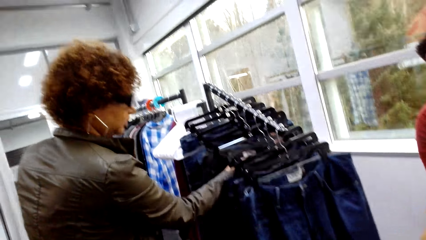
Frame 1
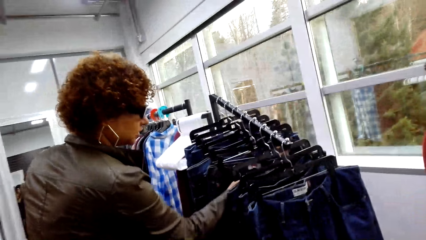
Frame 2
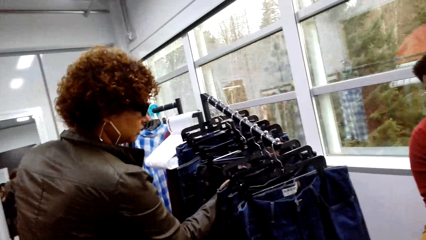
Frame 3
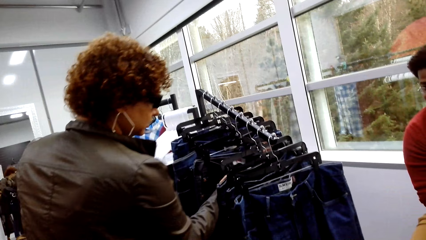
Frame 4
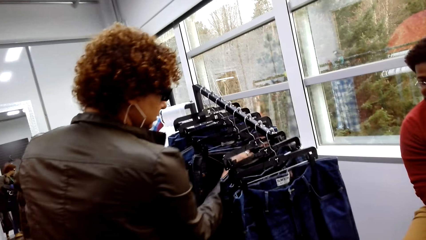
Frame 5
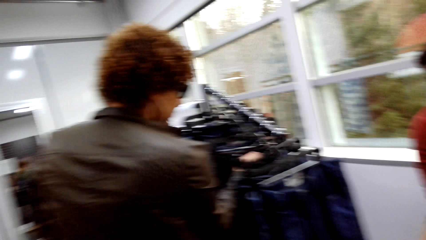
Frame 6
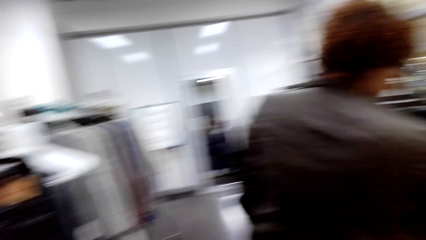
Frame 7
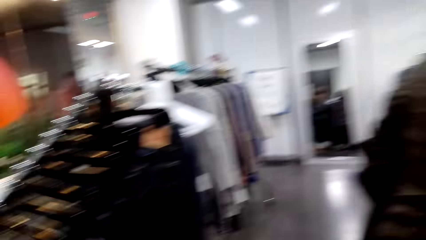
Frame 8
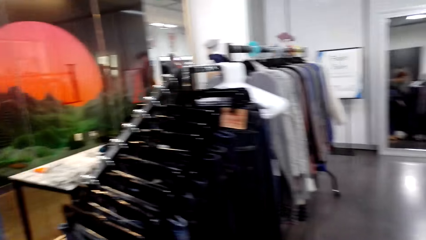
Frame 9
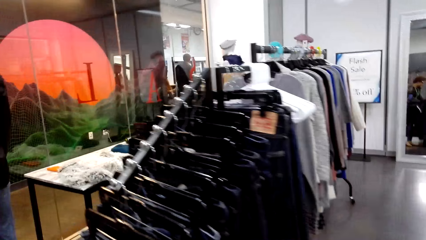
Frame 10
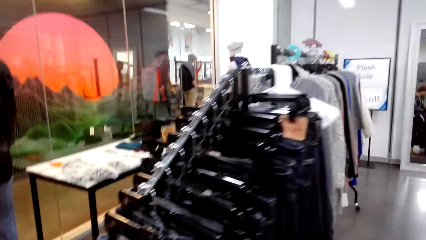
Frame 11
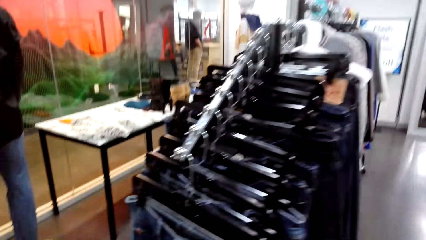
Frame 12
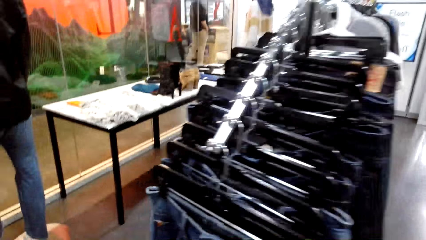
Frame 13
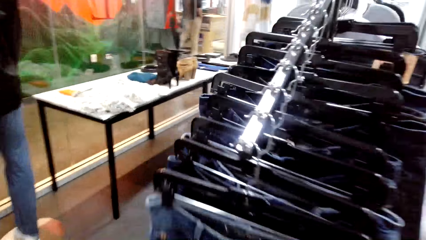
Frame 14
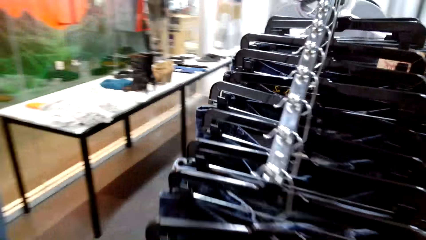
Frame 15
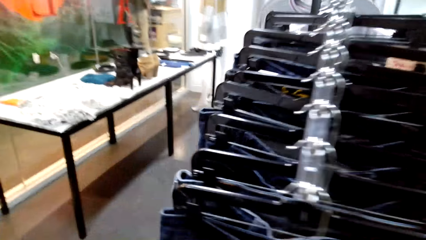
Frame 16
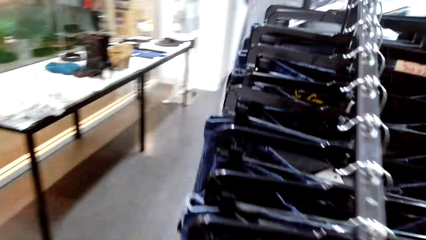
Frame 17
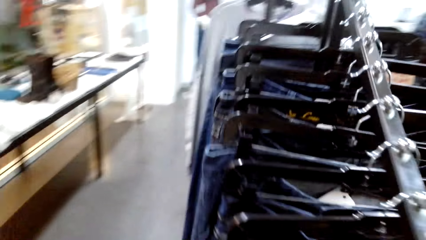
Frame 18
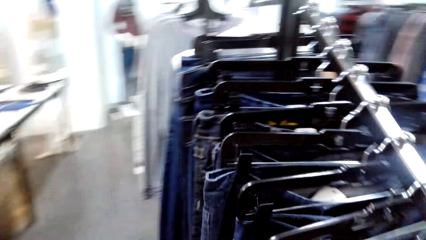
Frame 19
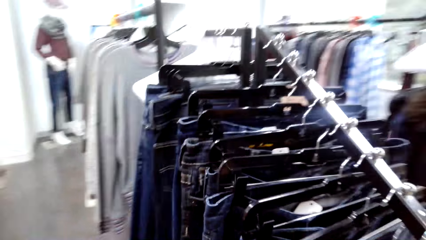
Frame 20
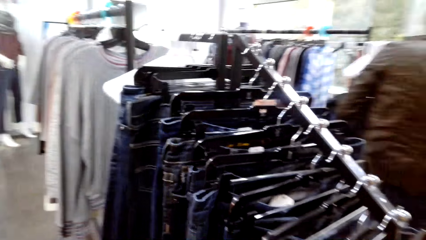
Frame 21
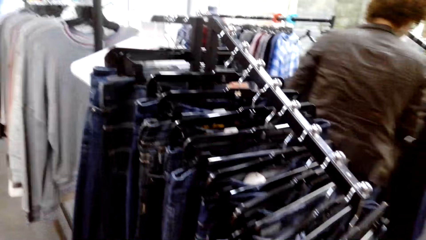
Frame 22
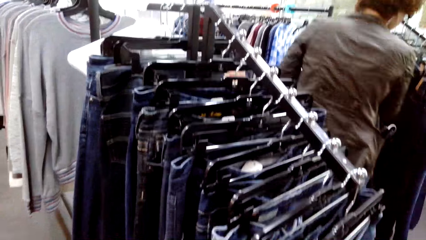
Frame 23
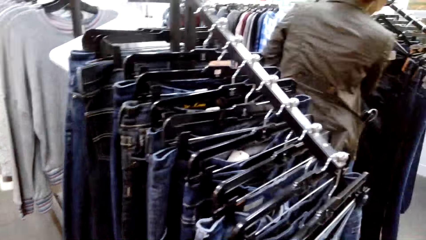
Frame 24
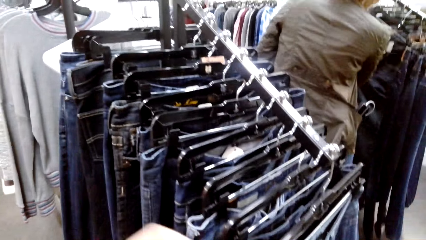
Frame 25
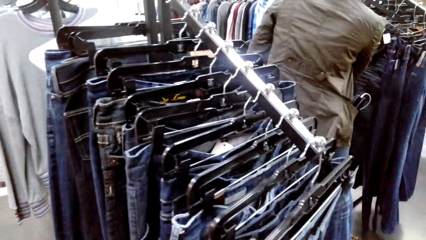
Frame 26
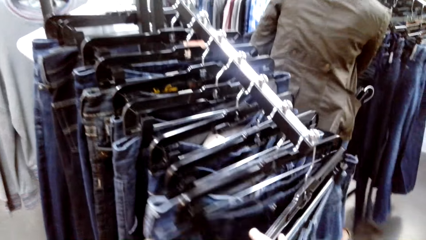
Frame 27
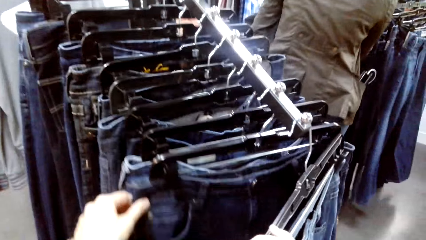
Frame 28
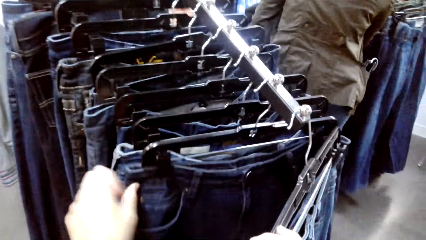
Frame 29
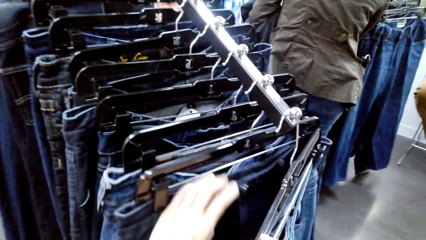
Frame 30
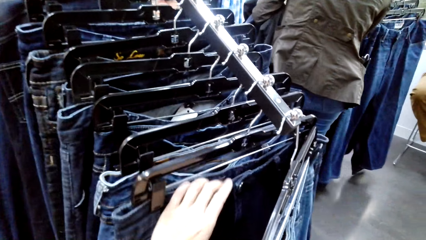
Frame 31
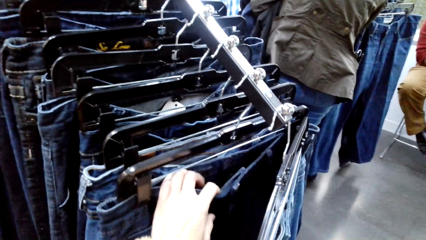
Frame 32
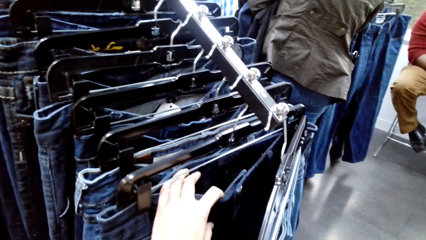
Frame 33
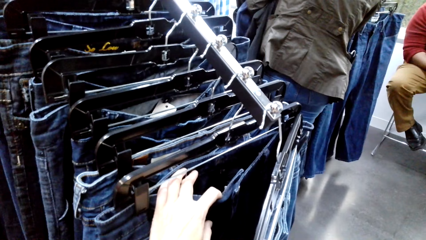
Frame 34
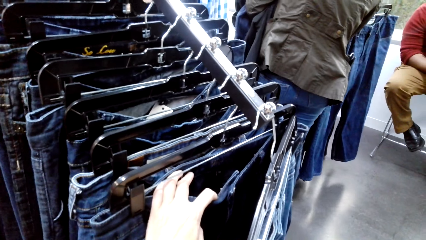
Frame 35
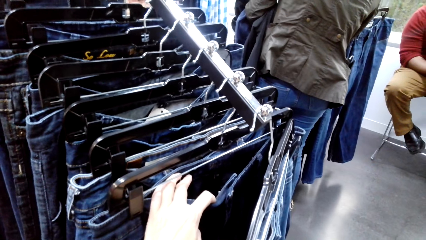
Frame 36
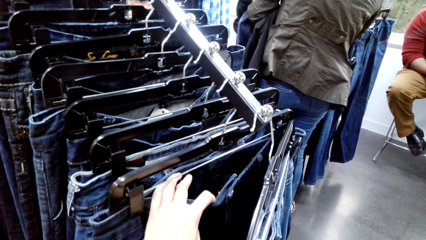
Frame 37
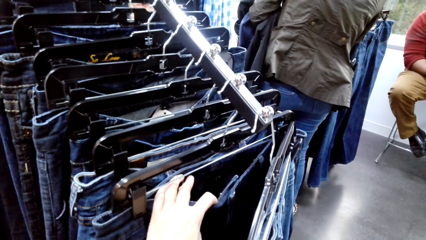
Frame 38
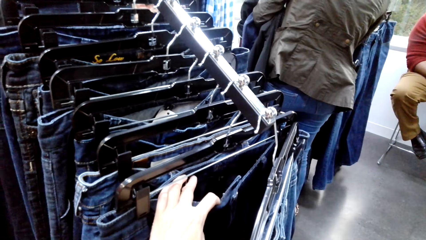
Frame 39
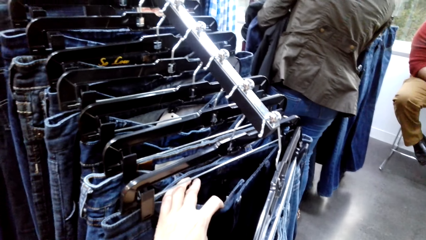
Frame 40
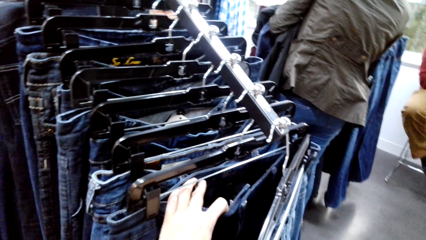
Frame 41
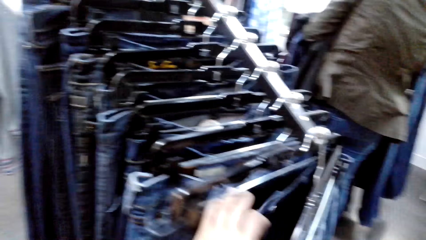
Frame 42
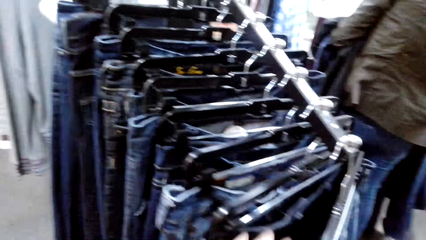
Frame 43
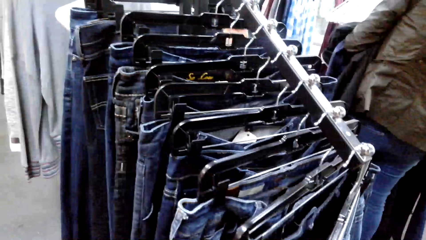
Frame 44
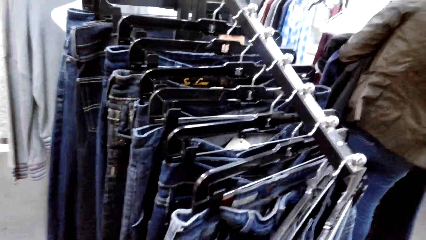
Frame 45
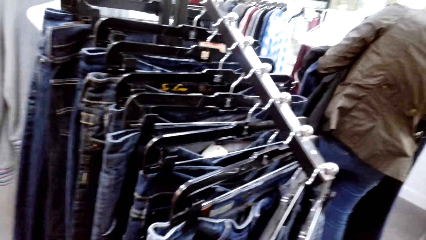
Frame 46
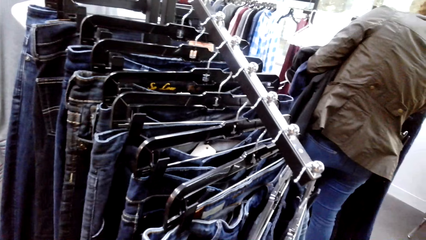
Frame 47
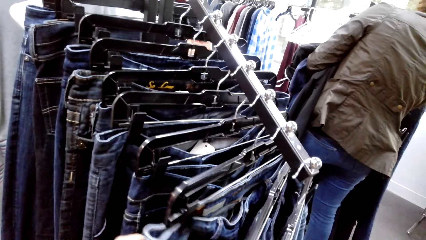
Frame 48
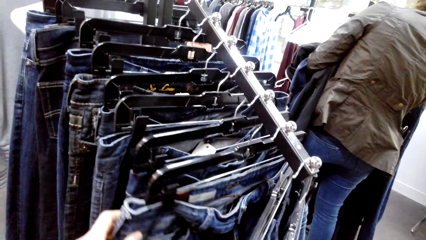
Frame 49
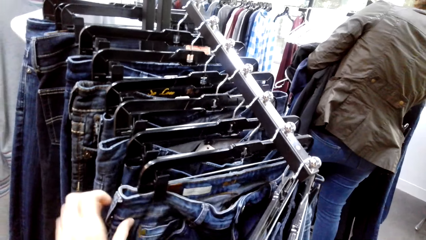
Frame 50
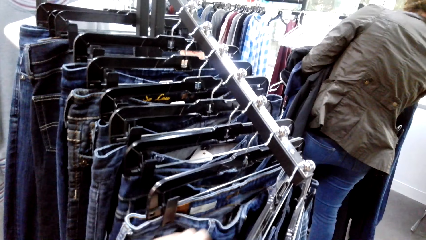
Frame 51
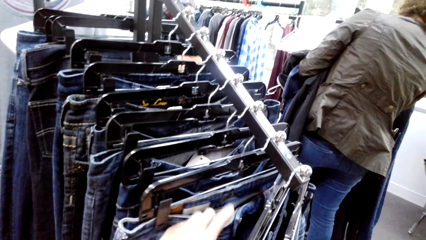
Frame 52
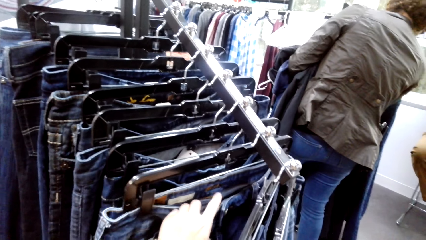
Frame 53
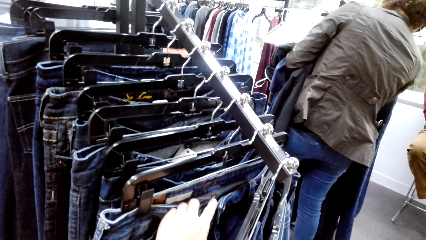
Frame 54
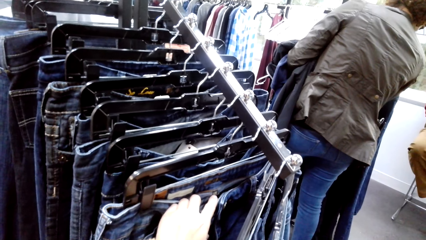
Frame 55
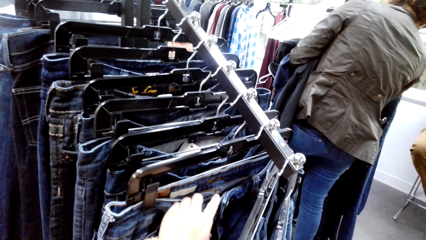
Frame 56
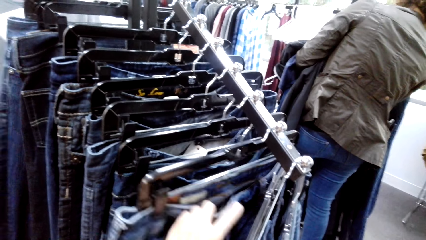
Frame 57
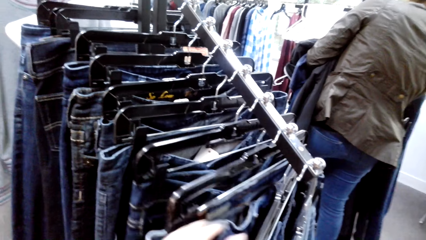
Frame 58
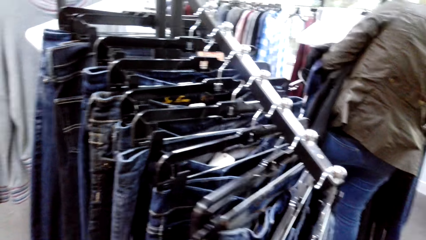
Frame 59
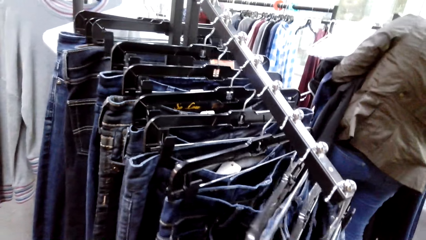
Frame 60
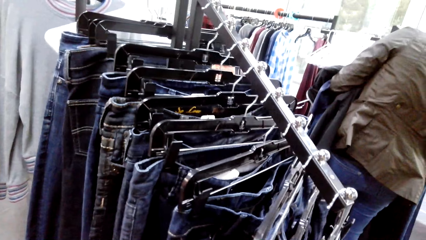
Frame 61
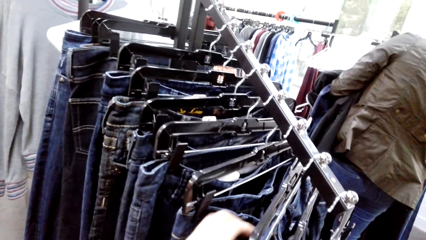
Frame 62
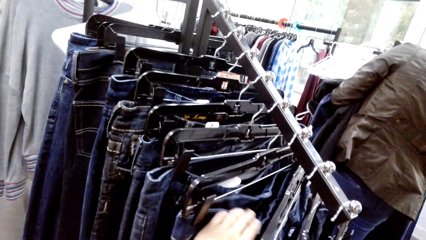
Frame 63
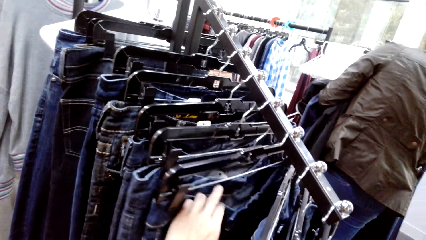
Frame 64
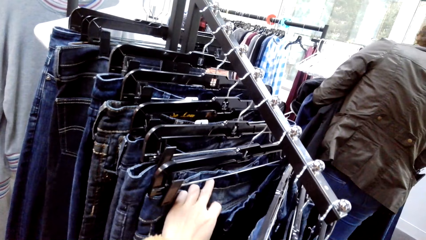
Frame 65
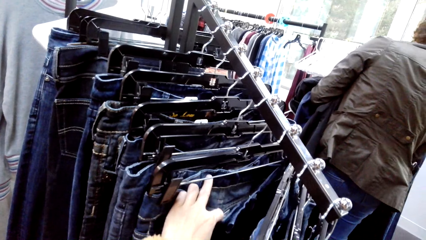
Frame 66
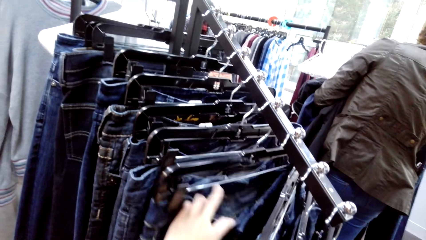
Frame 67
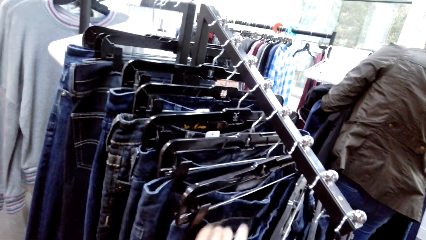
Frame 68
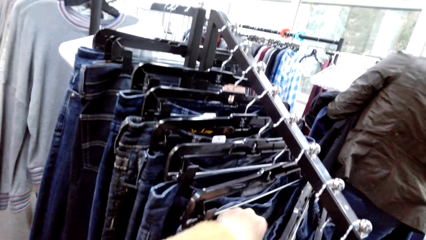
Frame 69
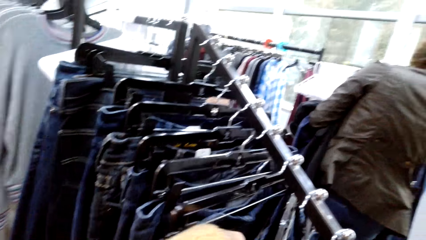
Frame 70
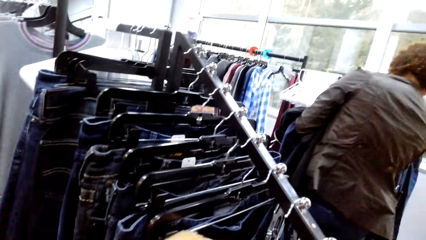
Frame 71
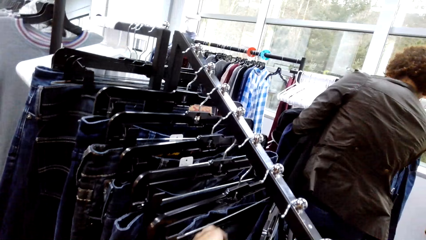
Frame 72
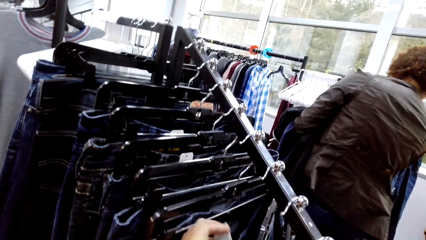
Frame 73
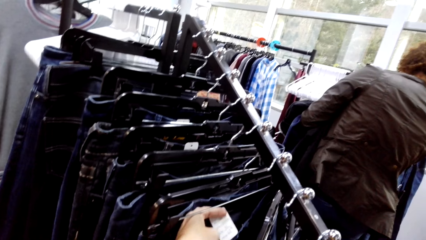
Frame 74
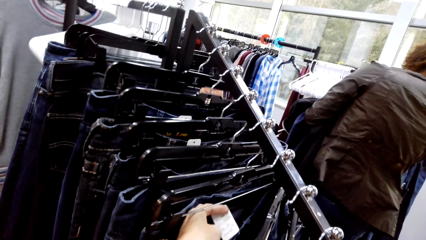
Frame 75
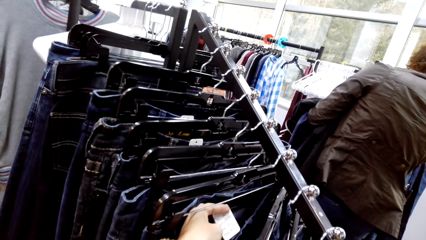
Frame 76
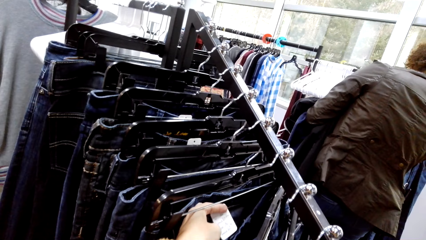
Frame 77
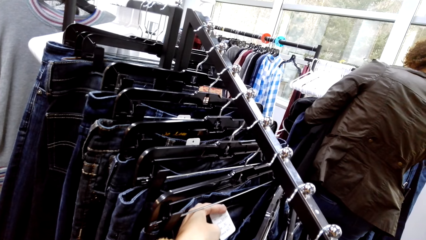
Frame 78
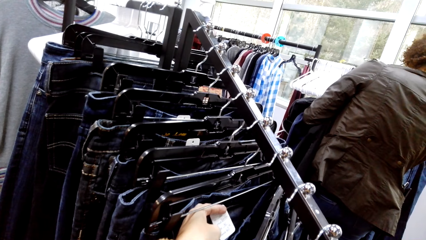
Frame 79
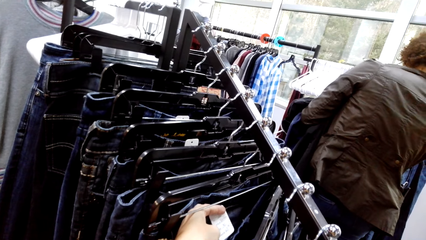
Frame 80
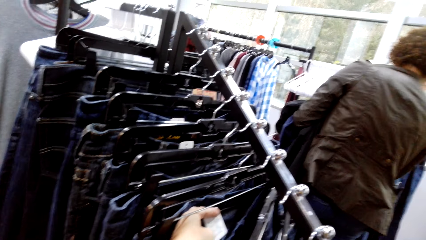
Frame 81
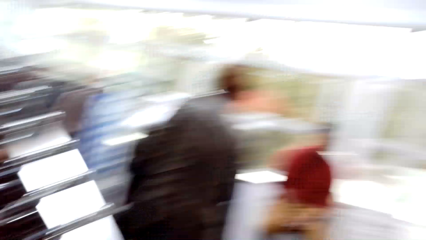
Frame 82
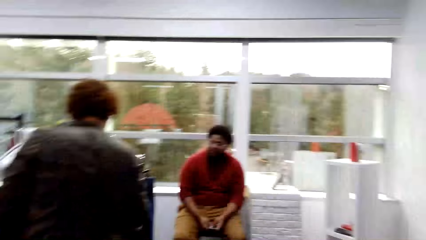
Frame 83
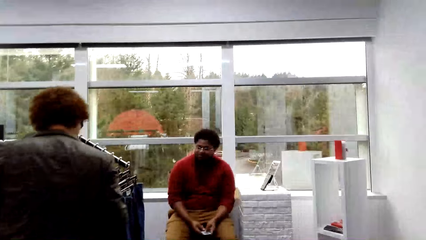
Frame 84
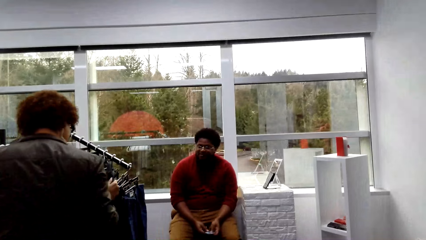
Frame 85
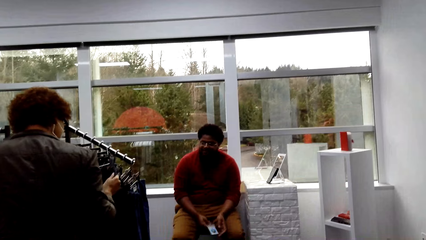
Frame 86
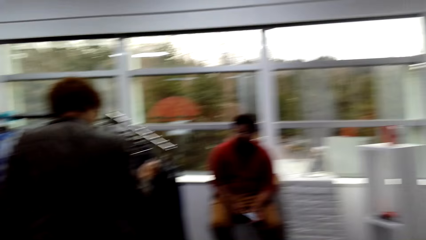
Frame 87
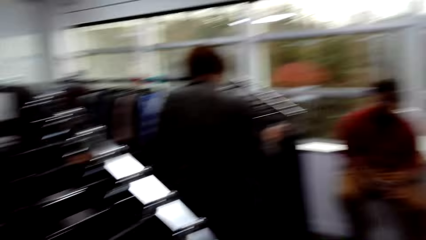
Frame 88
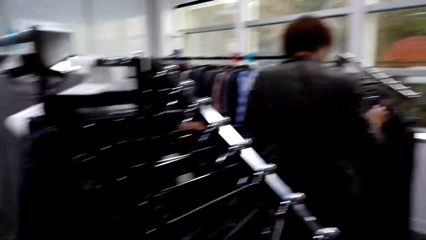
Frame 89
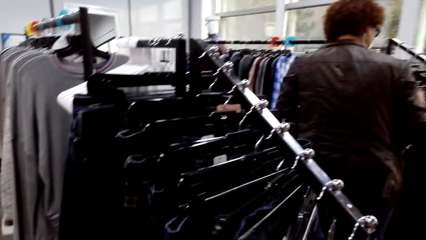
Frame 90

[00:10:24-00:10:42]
The camera wearer walks around the boutique. They touch a pant.
